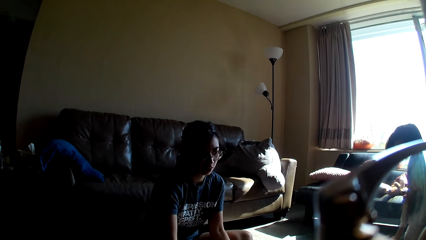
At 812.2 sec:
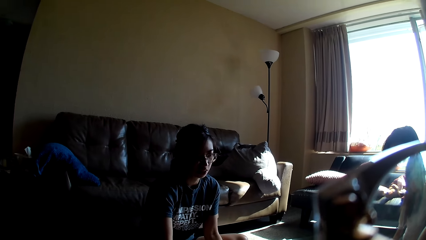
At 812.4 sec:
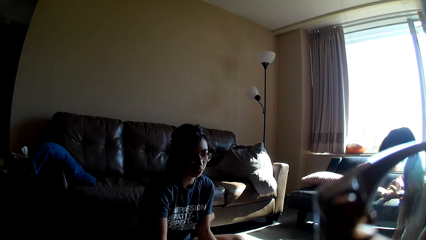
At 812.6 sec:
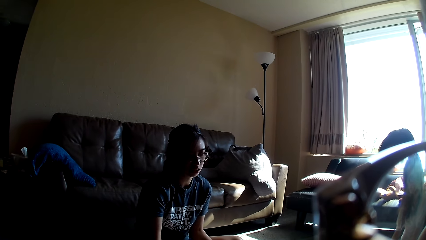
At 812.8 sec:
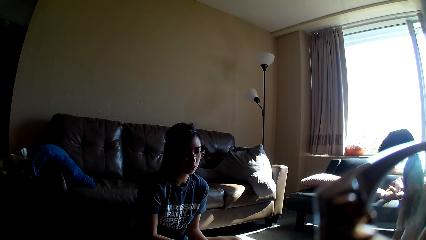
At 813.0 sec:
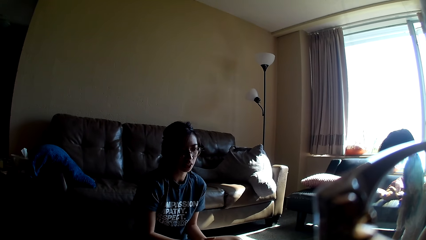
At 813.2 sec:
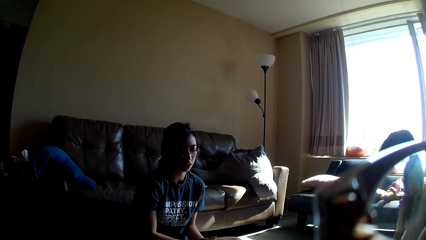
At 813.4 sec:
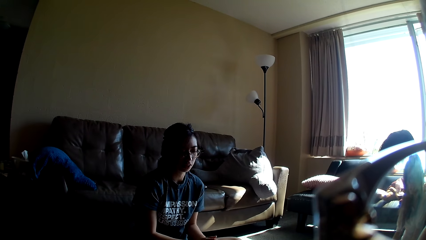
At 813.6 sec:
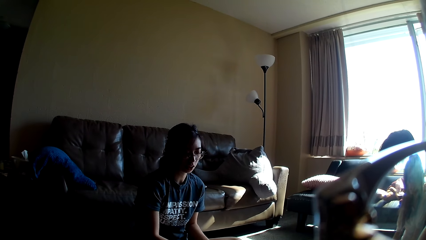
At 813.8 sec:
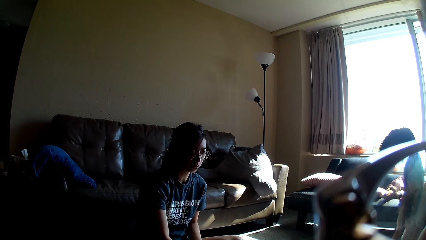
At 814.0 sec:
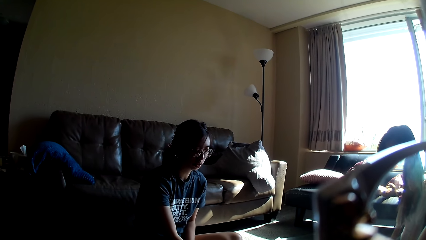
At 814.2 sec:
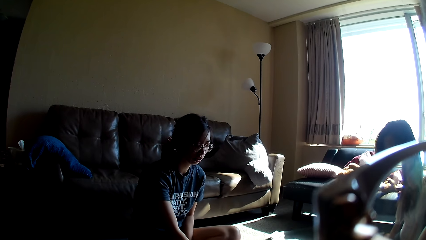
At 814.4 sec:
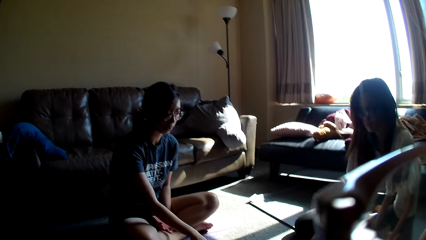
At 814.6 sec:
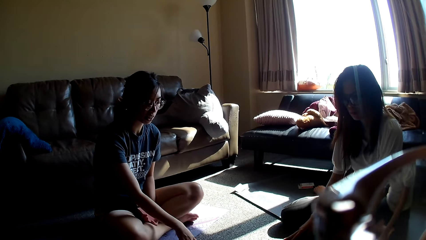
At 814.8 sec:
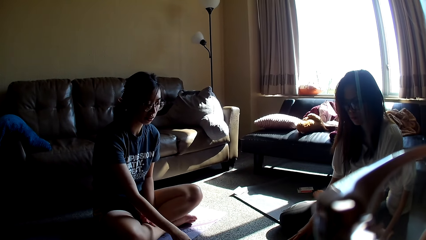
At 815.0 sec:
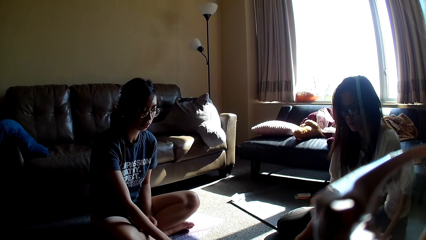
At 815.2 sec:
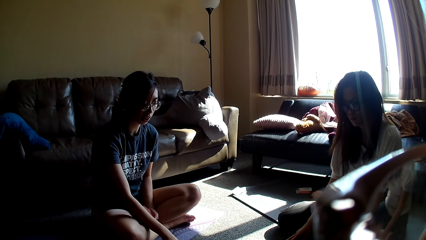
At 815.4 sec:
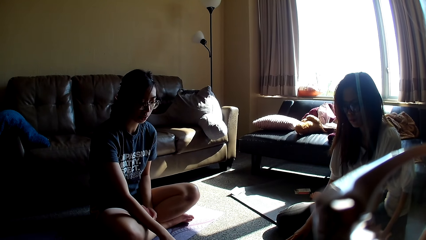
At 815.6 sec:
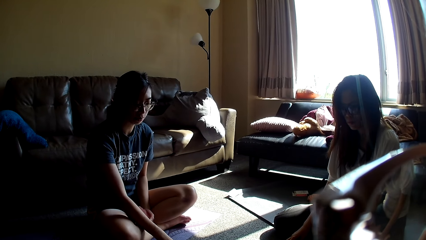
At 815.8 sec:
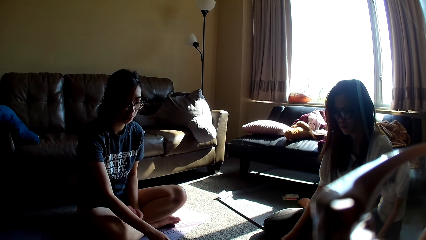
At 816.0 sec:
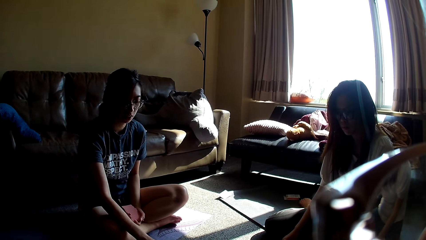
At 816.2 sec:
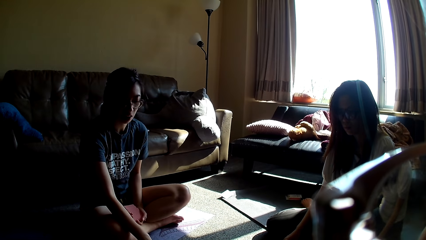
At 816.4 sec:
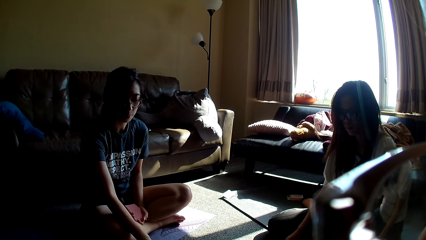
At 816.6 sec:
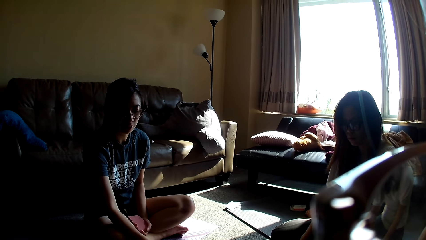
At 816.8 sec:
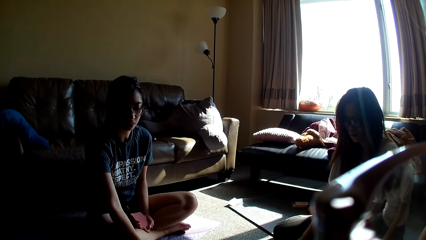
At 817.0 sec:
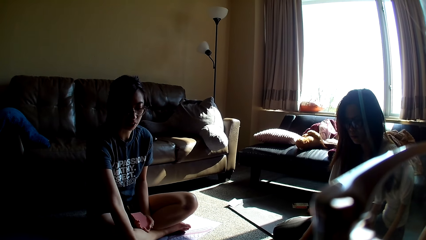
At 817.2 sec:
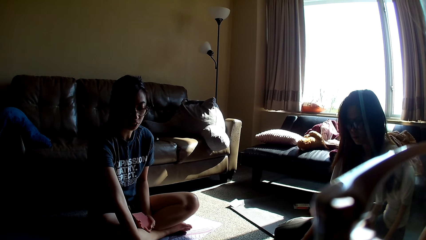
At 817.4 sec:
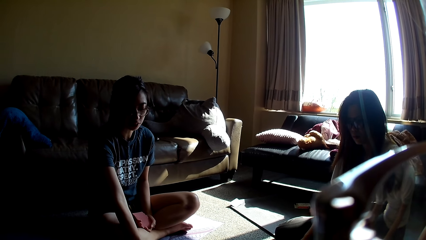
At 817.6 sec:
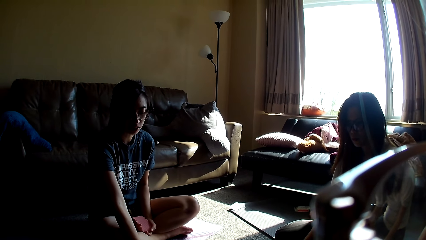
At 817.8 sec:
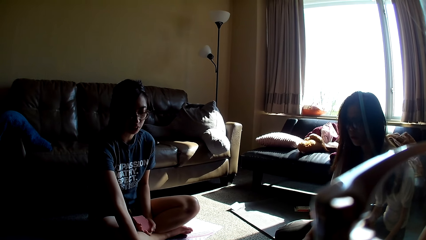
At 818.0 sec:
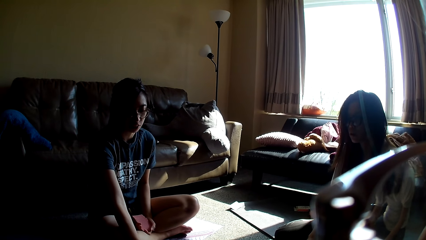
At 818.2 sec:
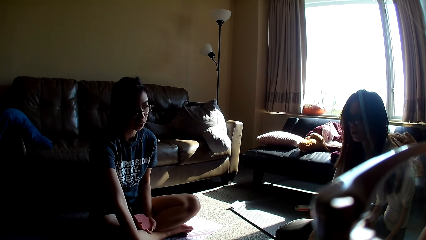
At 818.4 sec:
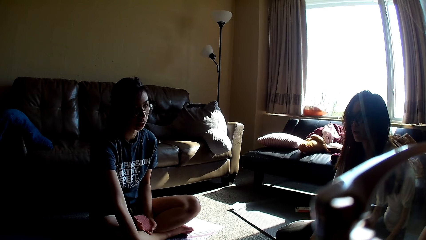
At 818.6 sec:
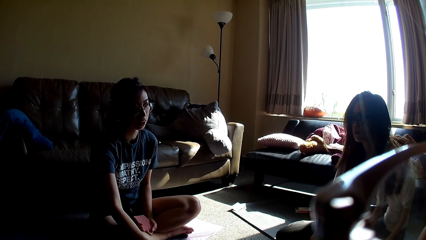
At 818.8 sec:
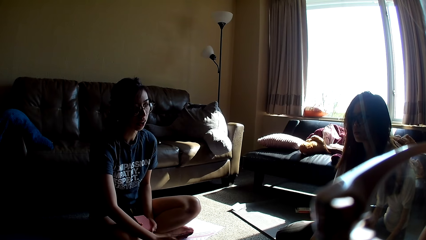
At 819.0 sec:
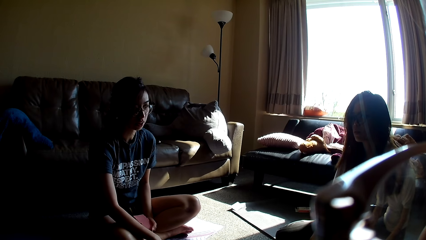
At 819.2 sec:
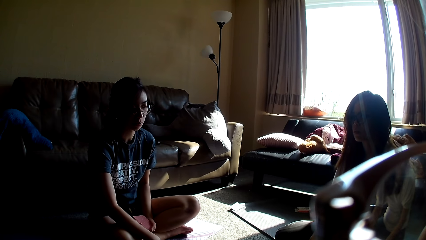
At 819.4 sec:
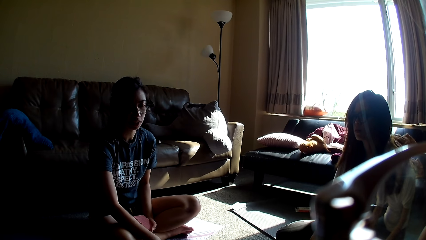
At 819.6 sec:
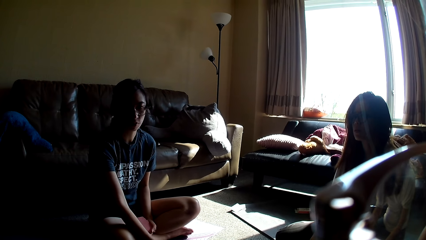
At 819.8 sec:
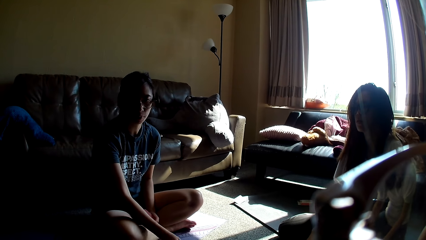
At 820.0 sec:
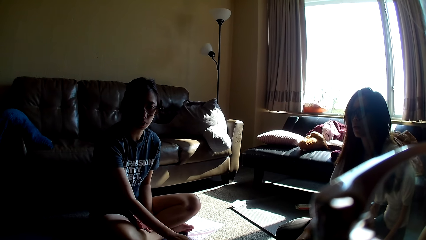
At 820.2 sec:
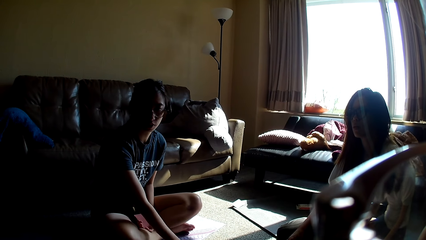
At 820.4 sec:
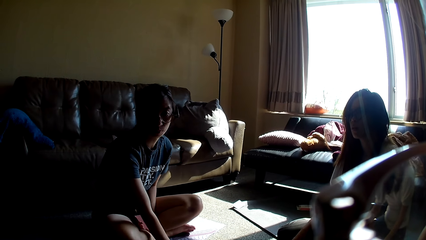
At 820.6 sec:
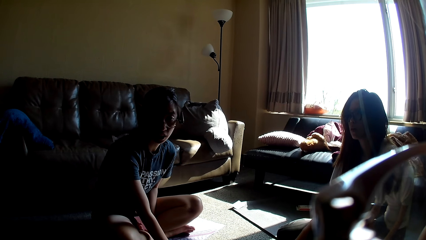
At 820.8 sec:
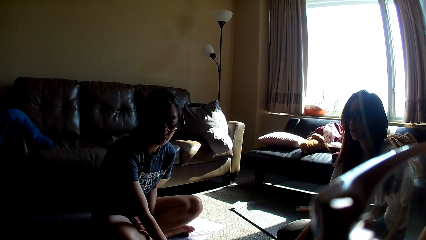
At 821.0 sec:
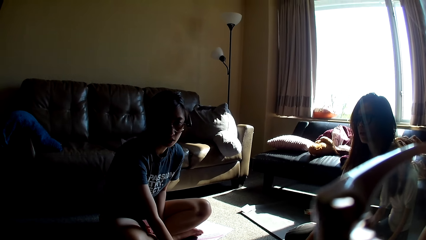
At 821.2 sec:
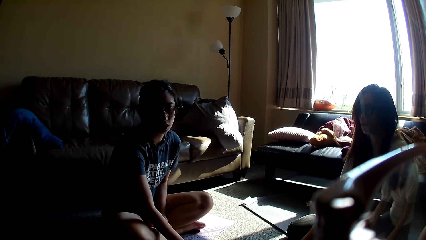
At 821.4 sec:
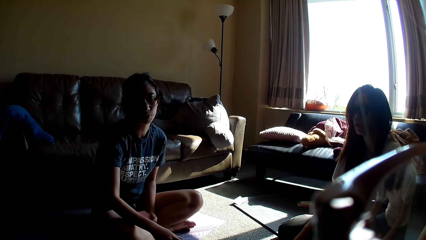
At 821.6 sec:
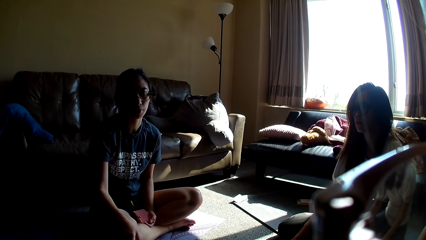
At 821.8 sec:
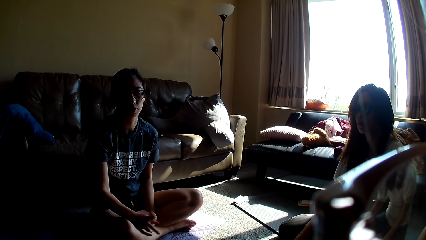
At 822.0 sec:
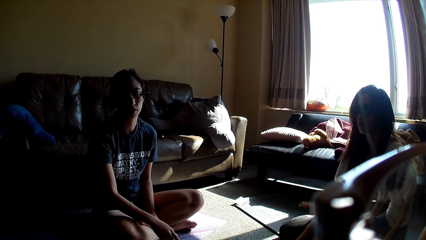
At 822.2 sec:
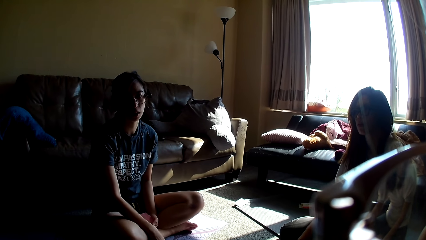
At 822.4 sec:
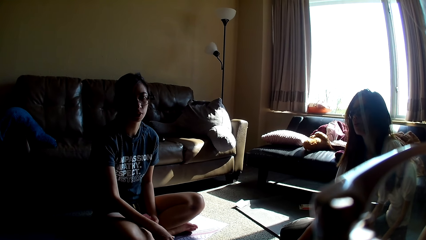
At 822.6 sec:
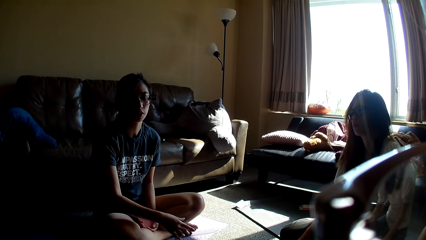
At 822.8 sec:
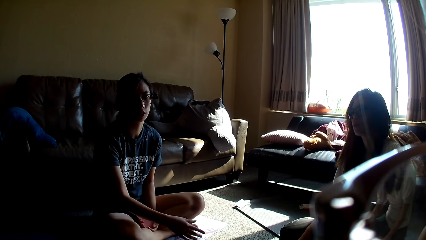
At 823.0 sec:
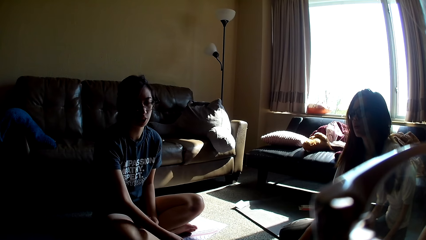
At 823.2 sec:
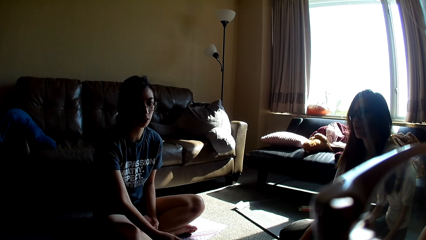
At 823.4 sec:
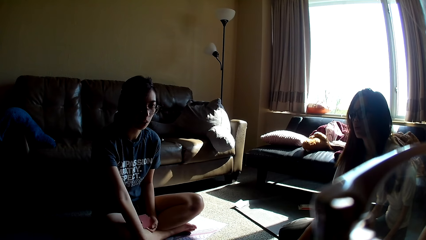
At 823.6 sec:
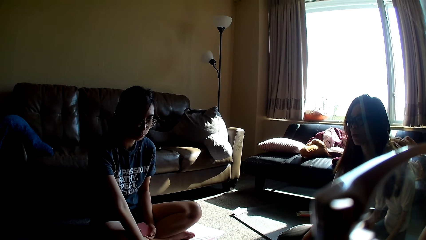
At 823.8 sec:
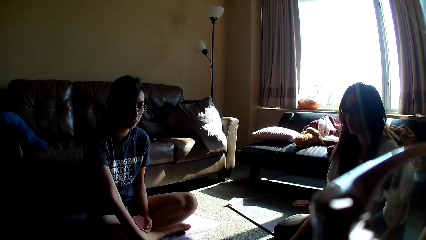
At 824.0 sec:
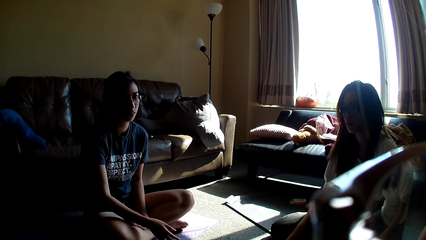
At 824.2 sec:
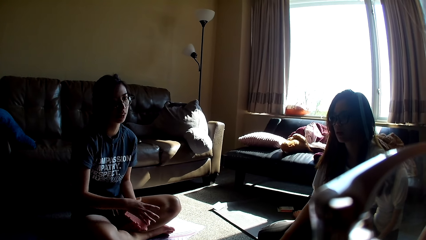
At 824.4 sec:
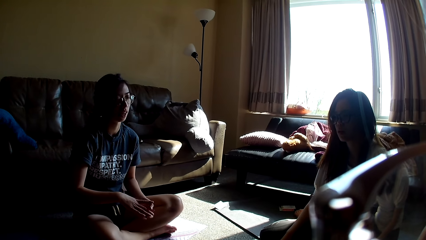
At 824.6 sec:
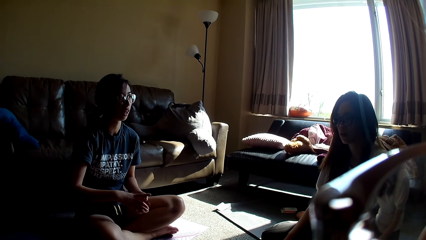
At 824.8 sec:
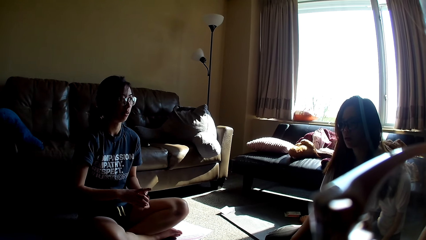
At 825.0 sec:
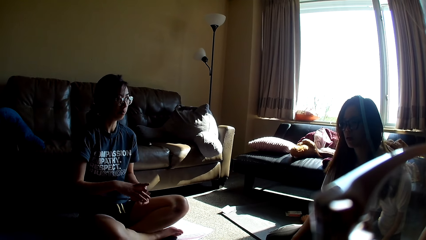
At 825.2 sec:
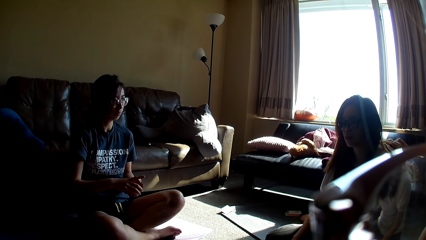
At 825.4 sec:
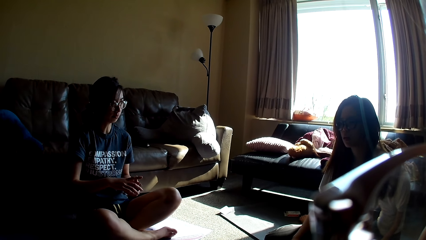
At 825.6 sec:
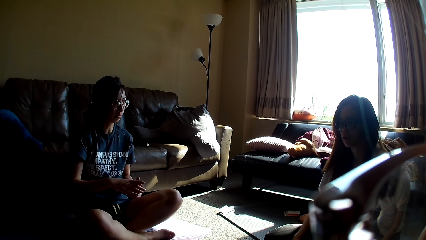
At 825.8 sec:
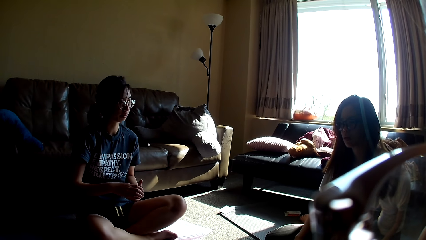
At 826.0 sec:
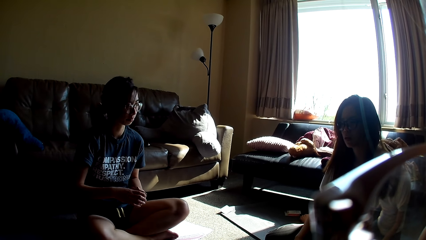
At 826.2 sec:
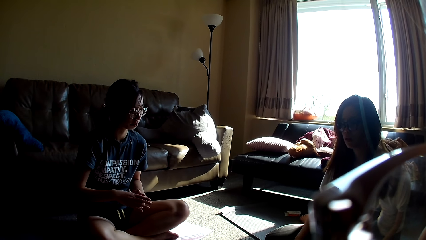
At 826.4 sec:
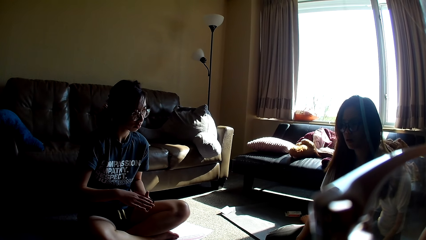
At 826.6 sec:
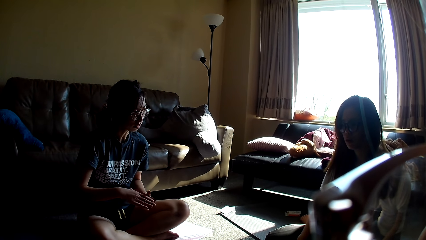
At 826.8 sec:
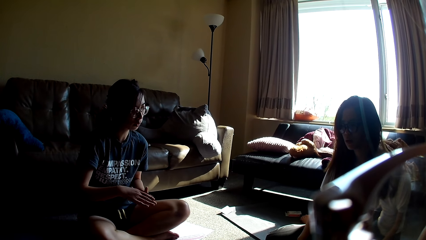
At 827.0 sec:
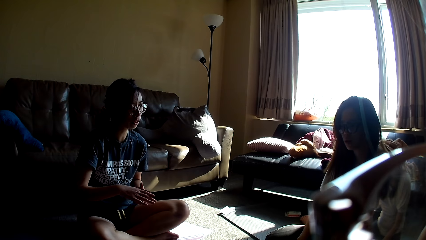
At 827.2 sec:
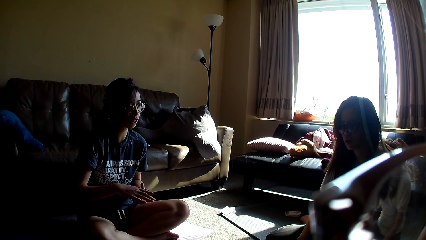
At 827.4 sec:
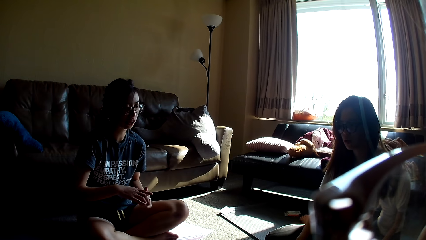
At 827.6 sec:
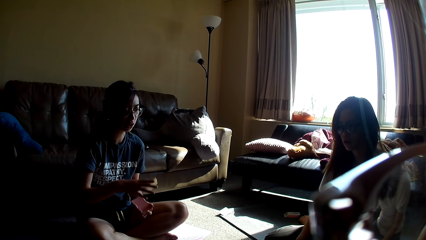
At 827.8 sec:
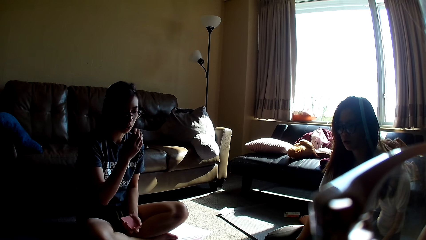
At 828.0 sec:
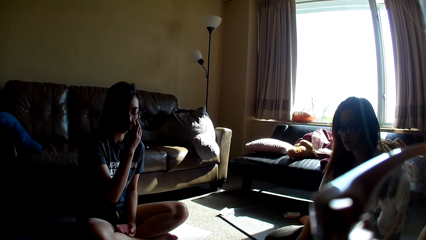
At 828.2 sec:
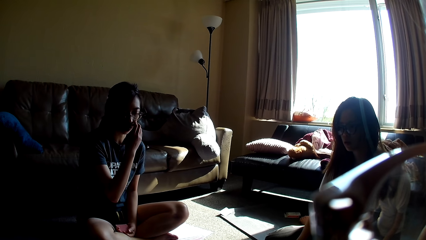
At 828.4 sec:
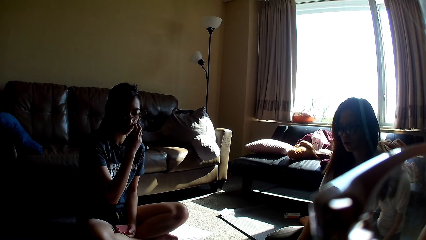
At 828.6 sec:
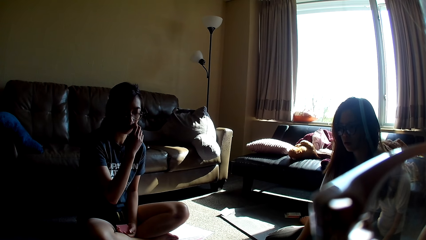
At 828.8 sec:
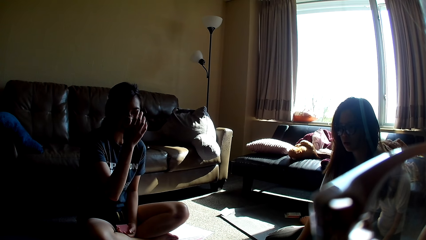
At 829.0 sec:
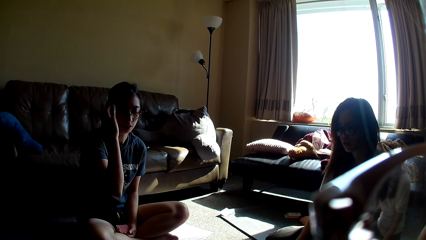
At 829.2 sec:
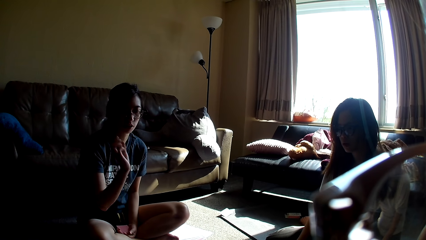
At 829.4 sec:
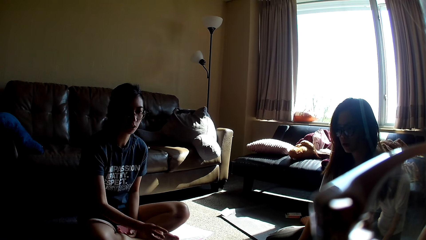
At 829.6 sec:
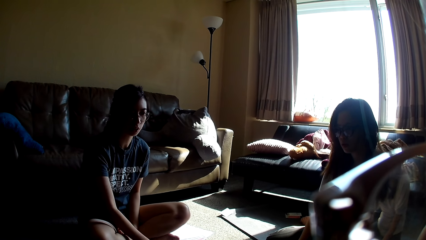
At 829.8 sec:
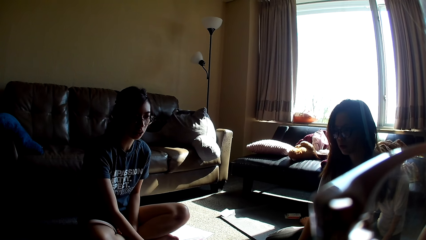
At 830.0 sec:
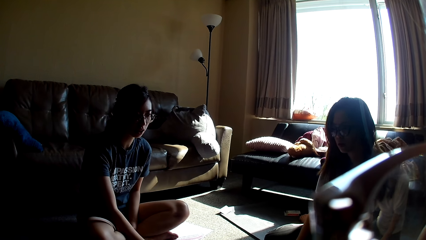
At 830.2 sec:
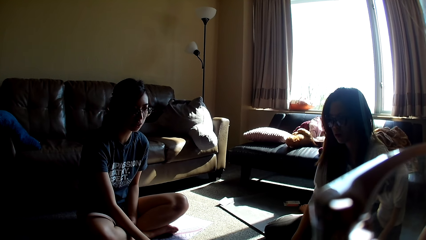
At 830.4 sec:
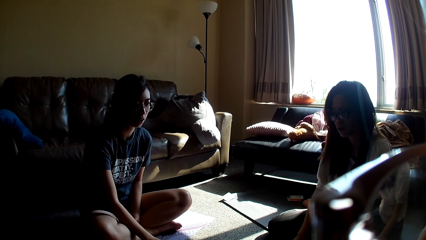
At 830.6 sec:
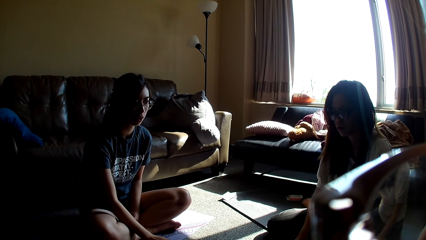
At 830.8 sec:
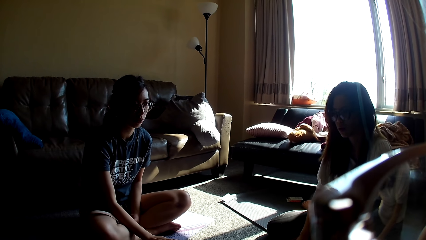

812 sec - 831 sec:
A lady moves her hands. The lady holds the cards together. Another lady scratches her face and pushes back her hair.
